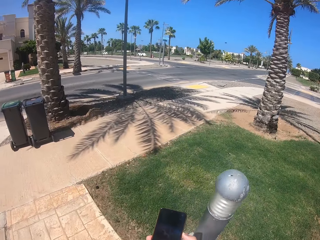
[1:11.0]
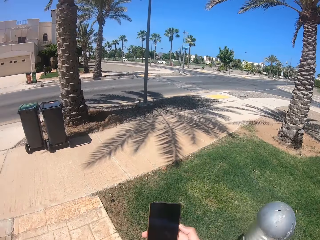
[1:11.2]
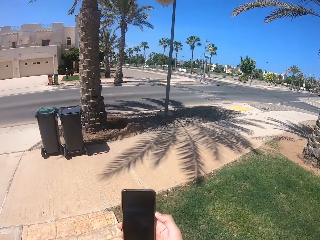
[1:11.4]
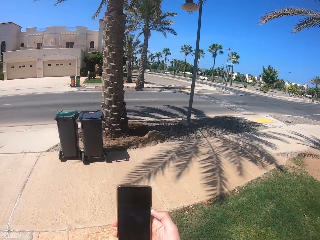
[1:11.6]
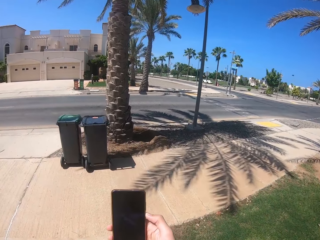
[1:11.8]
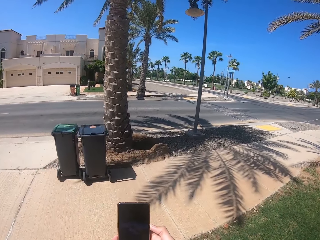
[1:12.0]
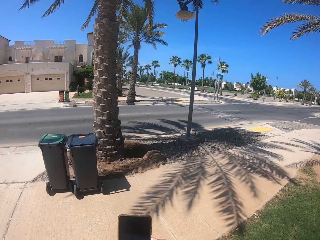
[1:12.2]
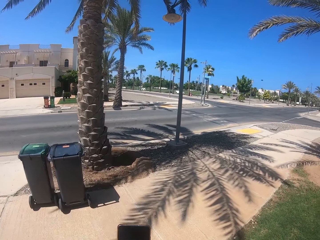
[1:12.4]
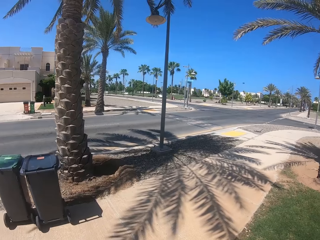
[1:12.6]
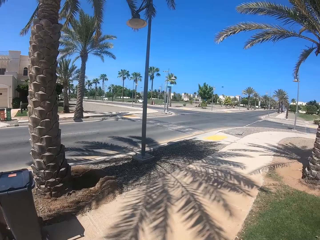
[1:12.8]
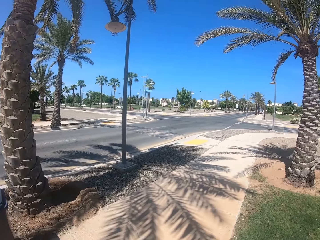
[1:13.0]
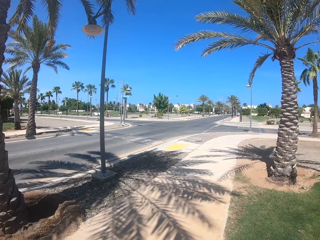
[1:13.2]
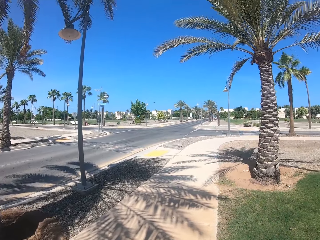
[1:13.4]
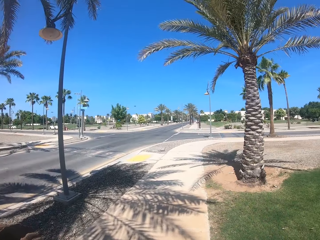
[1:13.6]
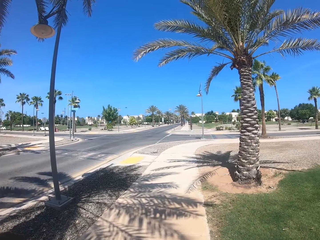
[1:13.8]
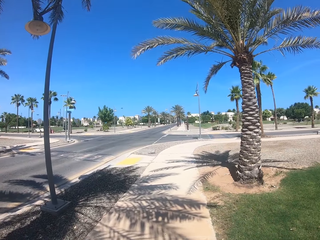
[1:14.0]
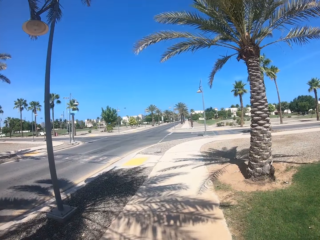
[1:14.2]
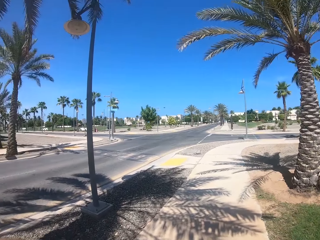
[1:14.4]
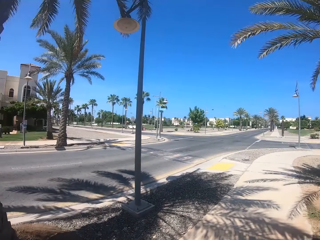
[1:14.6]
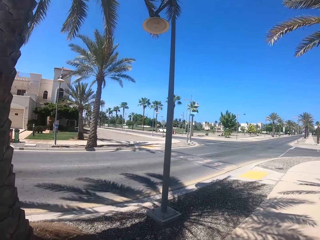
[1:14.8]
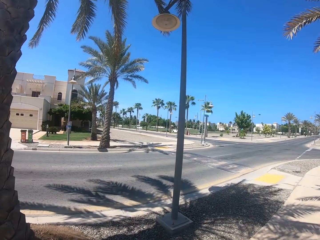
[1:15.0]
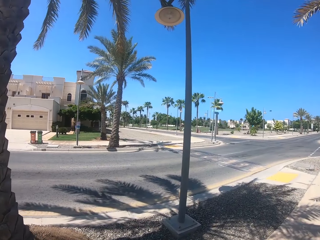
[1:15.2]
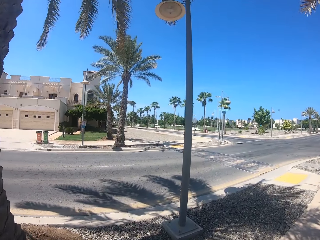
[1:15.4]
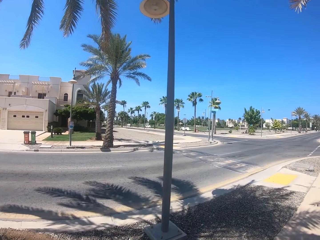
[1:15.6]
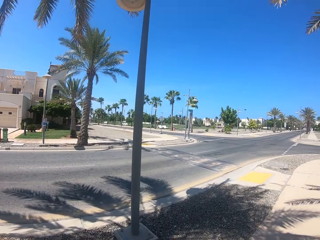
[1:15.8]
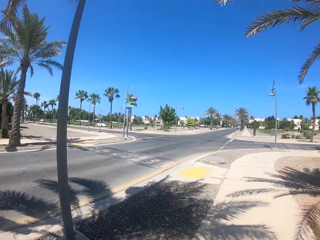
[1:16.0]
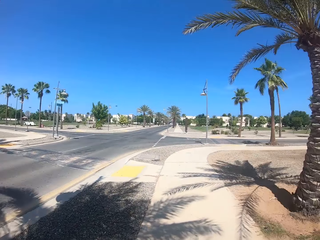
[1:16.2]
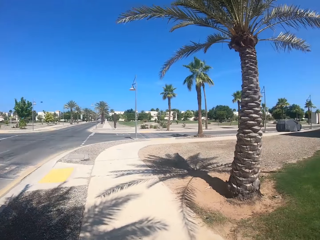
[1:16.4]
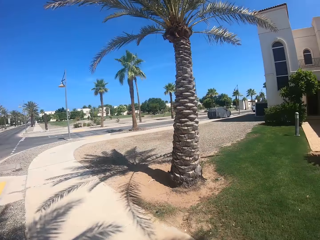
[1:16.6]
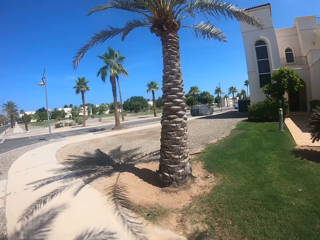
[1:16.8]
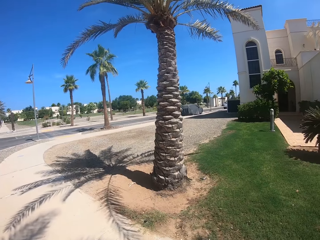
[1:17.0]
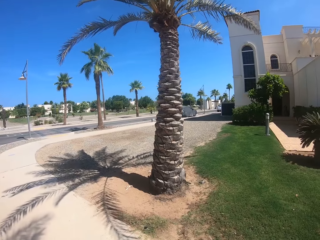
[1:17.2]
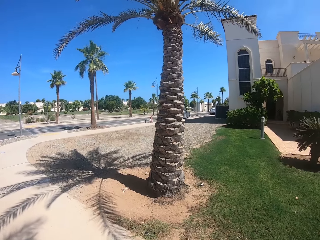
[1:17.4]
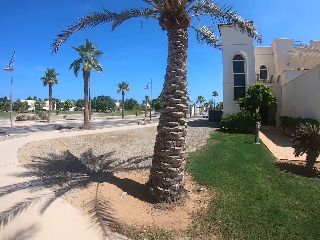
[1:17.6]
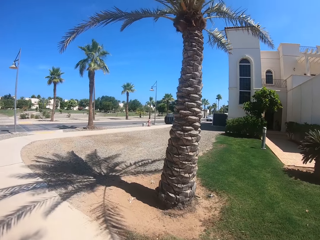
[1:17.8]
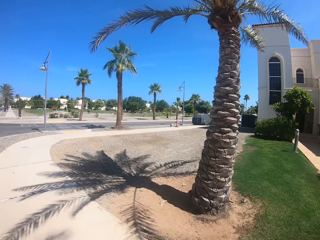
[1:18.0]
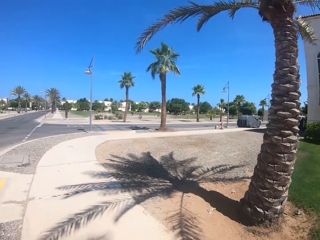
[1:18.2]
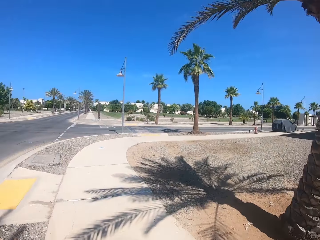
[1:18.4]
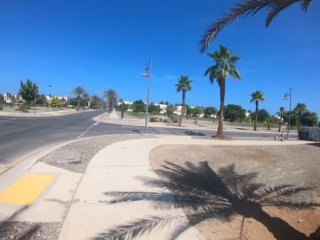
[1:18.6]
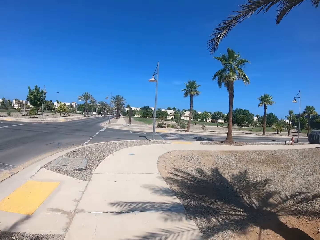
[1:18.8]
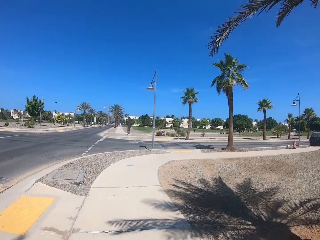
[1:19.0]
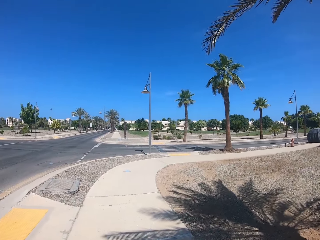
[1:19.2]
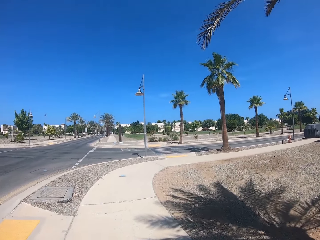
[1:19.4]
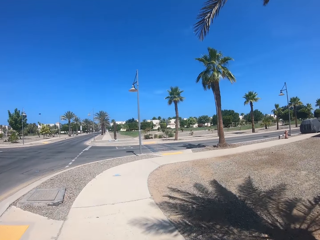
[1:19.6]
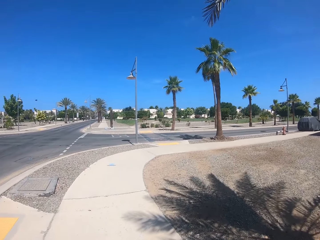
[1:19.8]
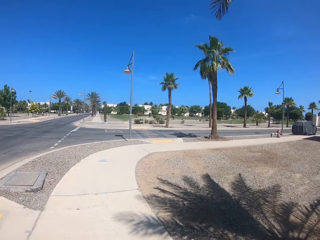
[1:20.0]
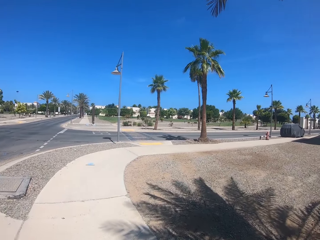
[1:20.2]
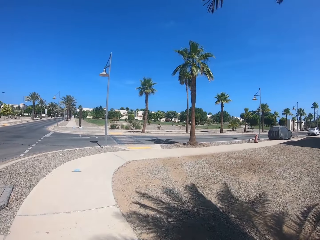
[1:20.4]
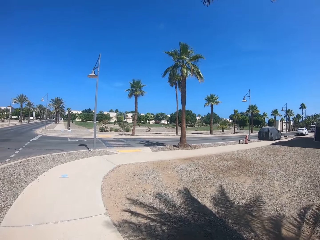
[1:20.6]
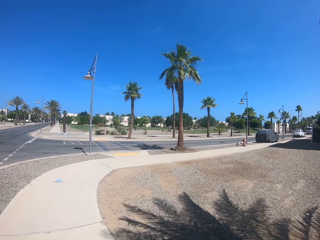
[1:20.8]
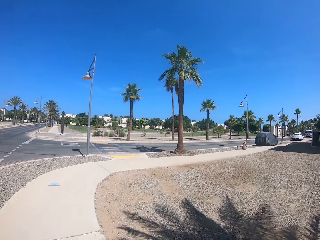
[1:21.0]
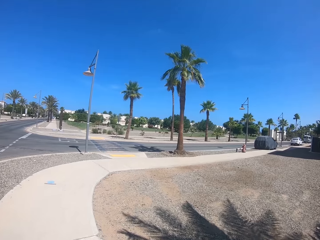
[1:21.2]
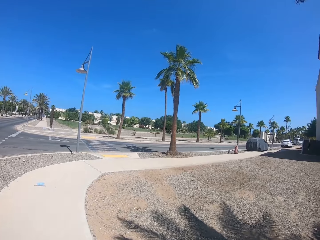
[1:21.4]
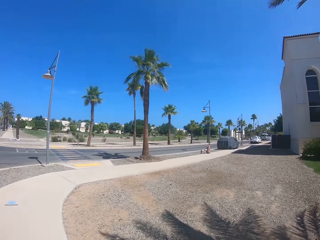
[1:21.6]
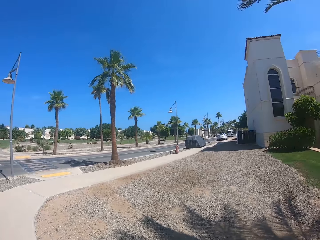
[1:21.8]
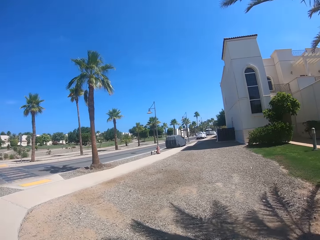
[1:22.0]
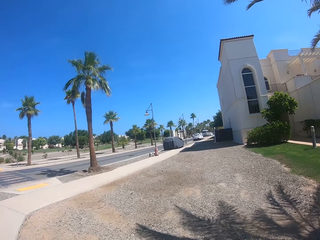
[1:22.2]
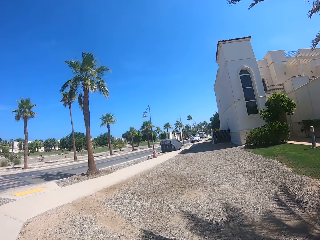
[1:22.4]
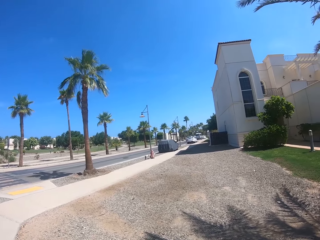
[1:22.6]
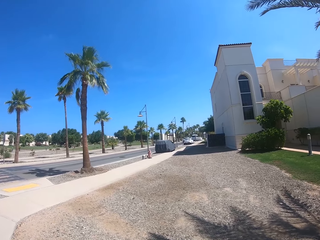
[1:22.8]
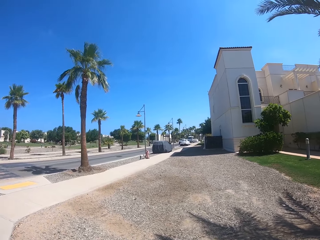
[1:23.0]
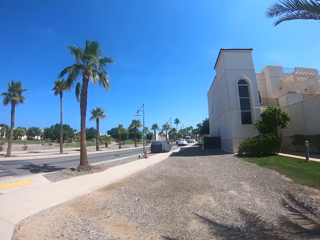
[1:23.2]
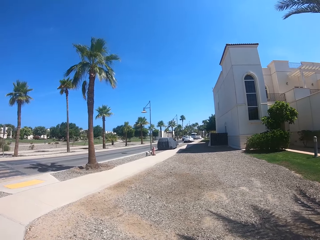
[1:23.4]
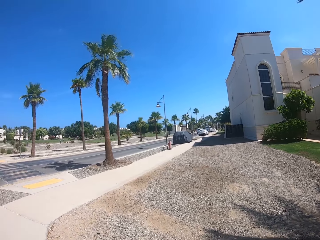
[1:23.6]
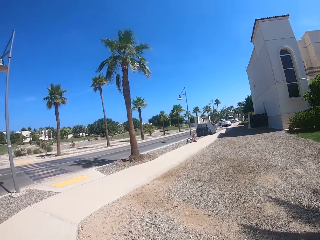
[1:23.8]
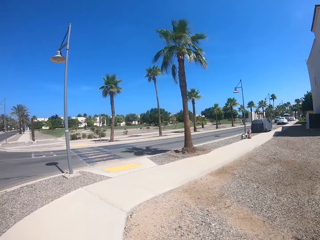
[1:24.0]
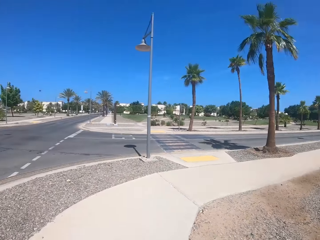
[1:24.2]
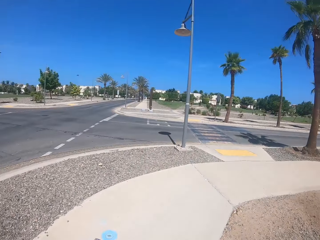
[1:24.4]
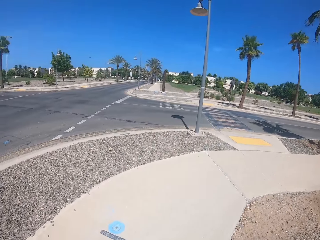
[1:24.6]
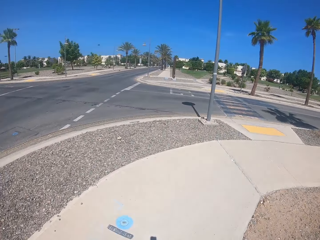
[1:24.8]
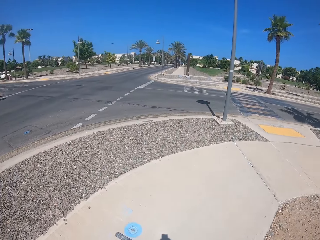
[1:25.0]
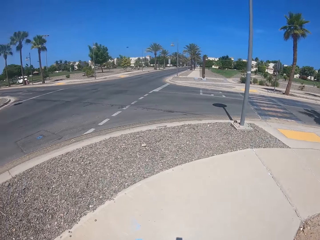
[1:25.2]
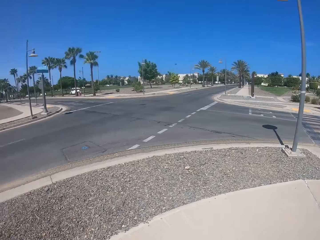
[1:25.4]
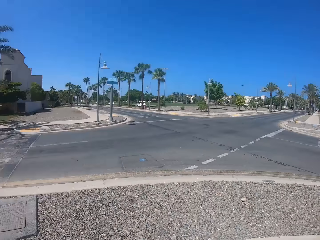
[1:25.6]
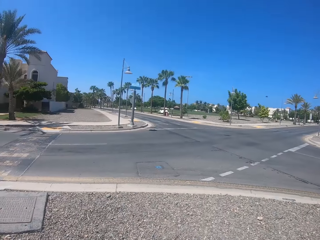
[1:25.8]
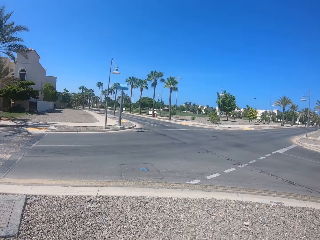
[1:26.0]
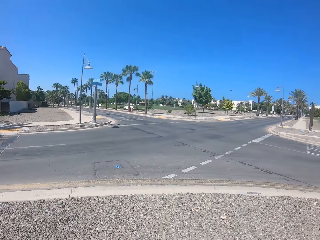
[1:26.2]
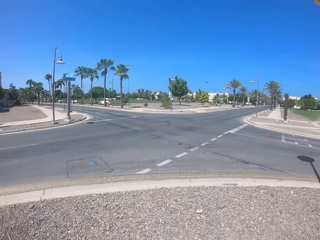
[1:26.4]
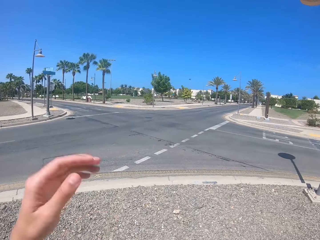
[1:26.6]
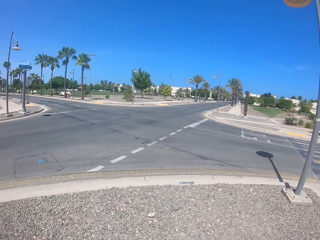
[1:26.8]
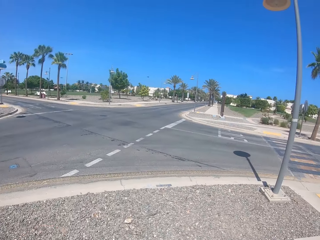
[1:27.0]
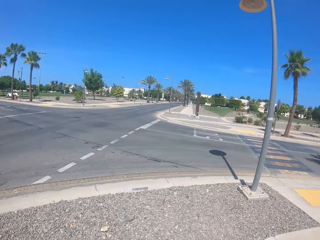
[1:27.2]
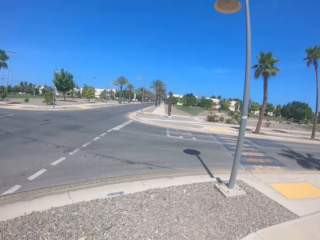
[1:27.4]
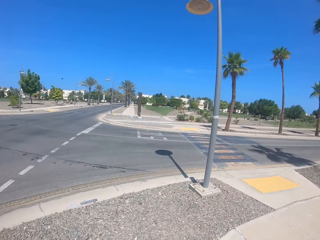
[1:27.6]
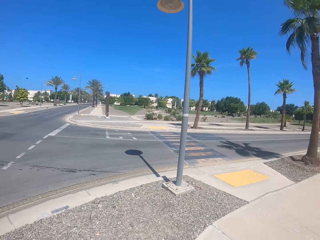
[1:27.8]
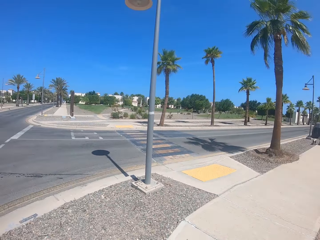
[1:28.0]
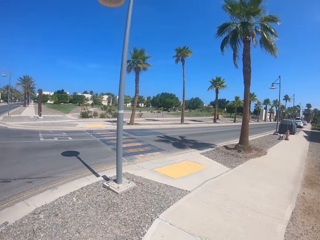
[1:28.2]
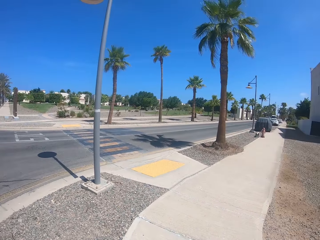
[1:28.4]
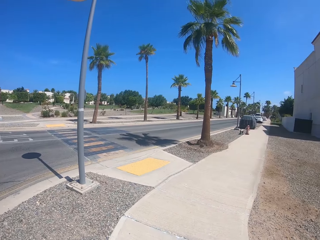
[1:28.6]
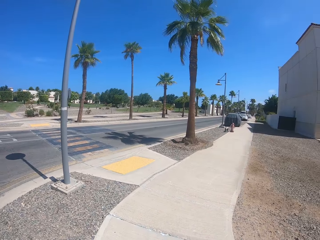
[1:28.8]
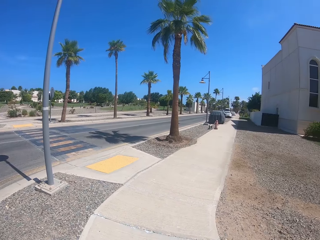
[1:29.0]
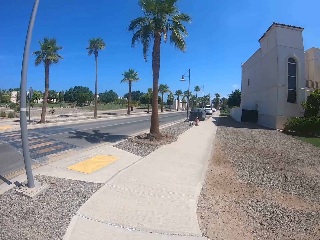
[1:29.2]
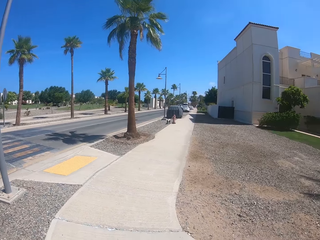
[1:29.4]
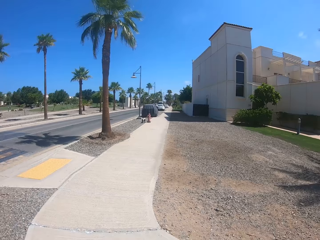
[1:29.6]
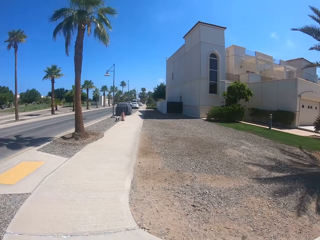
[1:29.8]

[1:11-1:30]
The camera wearer walks on the pavement. They move their hands. They look around the area. They raise a hand towards something.

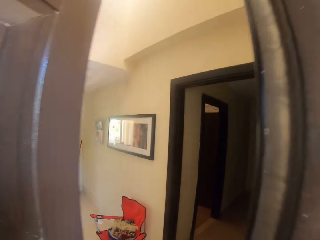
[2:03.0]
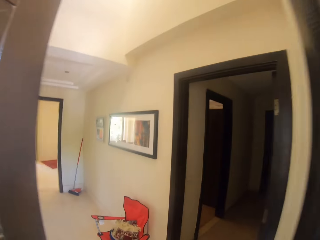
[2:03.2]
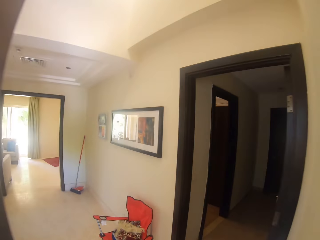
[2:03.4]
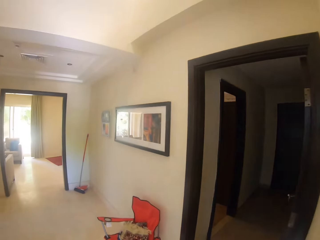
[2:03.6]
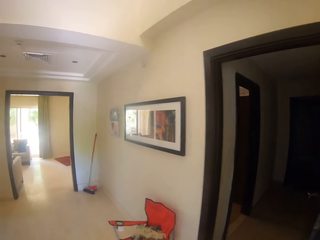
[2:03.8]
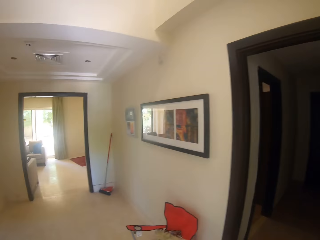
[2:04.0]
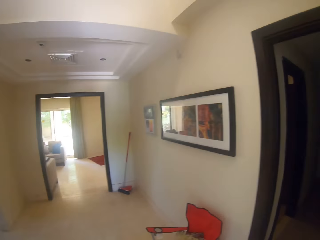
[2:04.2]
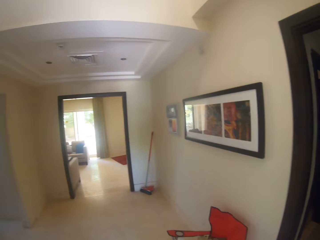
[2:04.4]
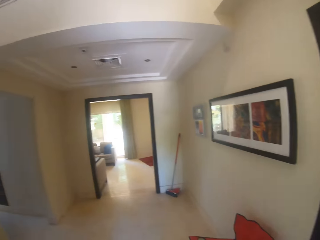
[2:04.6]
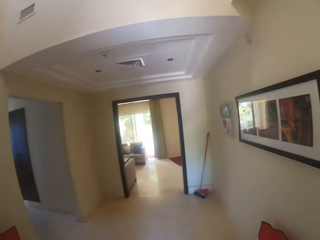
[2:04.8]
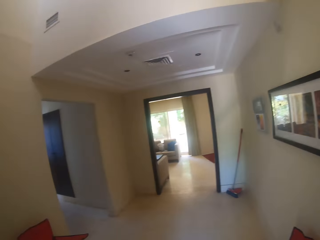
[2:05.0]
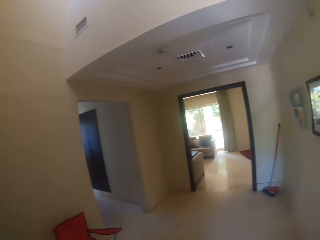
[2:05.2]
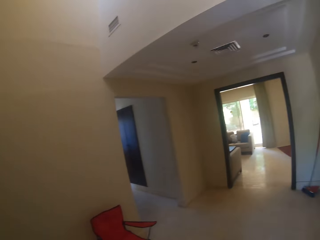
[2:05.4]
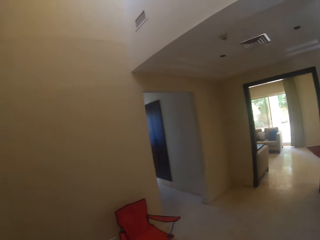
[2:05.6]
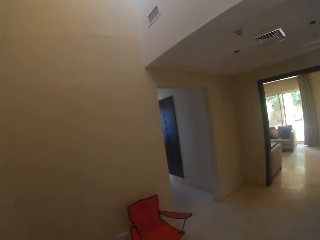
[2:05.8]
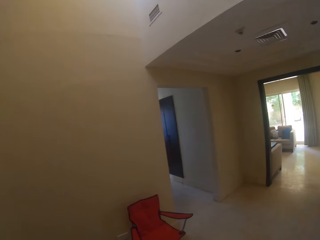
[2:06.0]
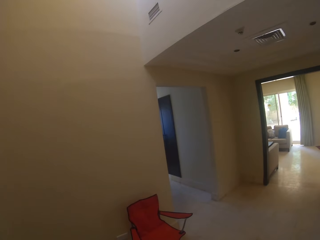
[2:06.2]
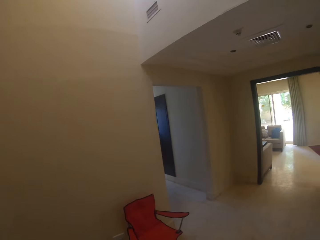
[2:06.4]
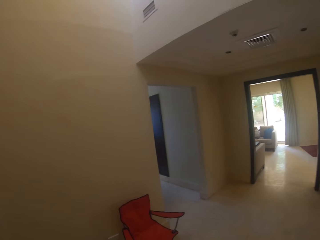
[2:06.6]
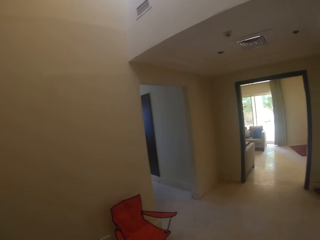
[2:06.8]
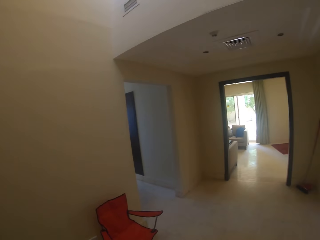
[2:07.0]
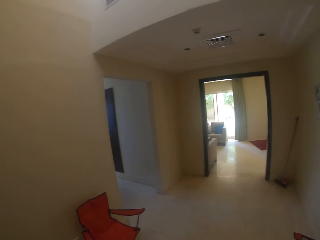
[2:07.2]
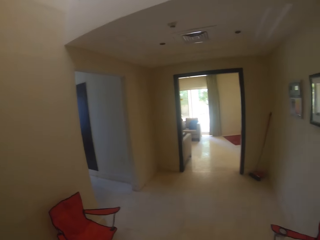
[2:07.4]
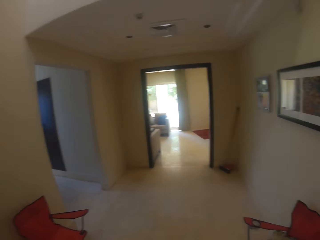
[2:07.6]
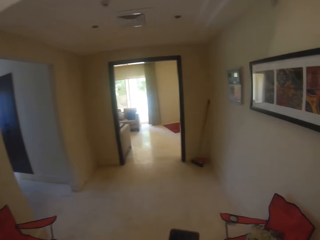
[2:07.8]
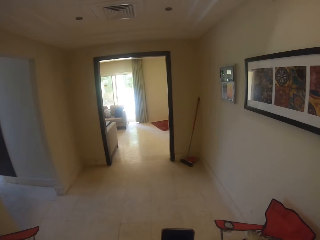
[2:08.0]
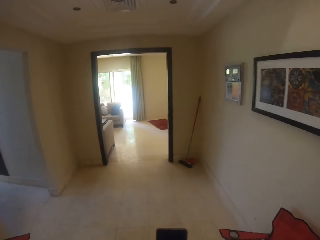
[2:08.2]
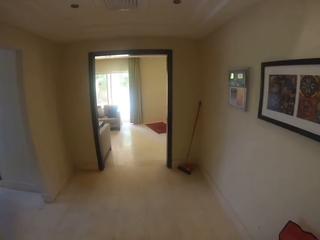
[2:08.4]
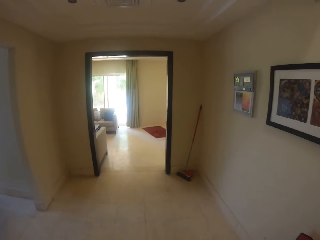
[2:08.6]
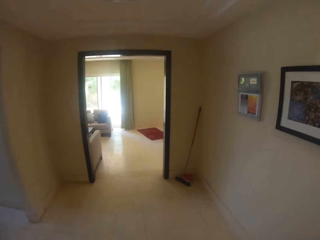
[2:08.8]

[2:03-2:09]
The camera wearer opens the door. They look around the house. They walk towards the office room. They hold the phone.
